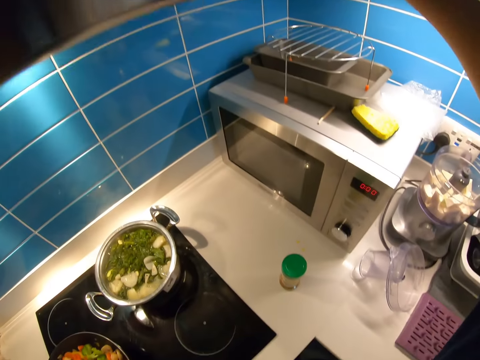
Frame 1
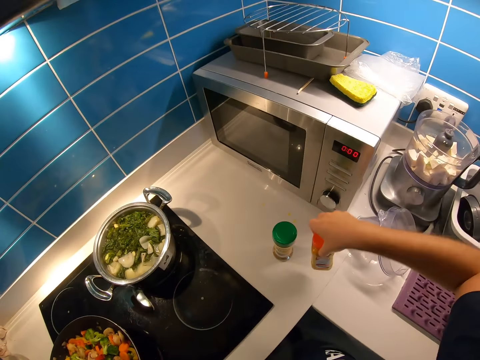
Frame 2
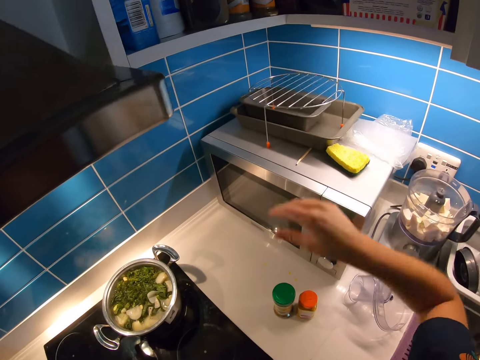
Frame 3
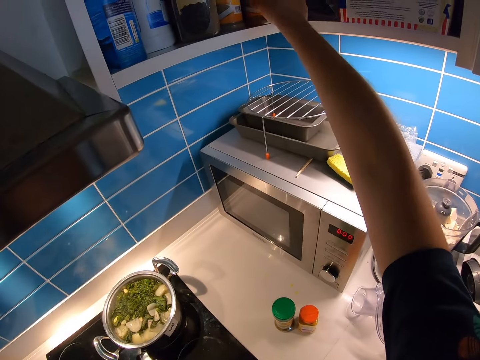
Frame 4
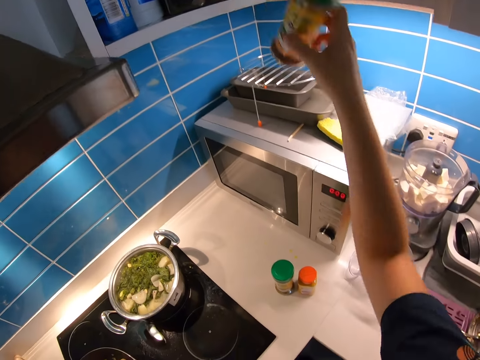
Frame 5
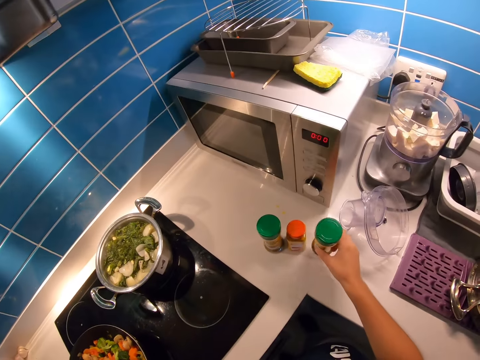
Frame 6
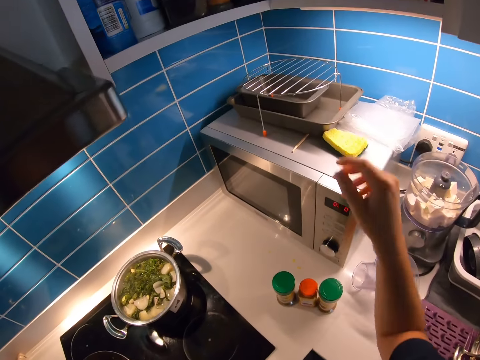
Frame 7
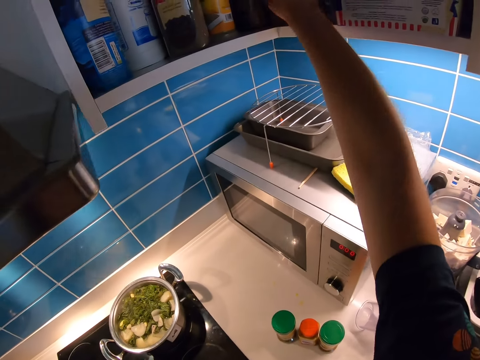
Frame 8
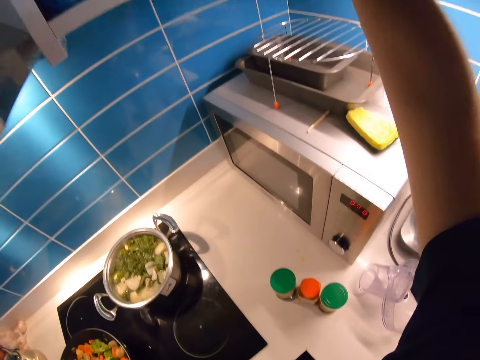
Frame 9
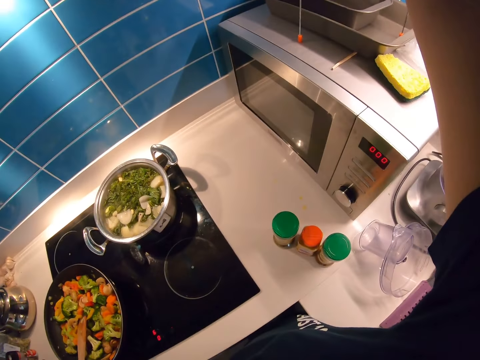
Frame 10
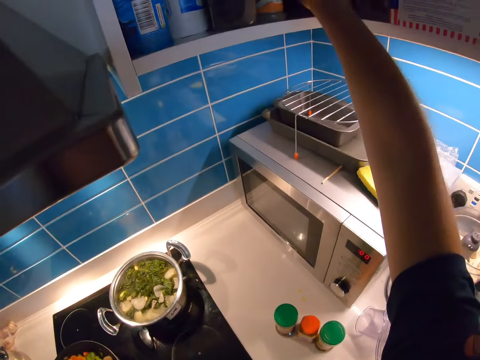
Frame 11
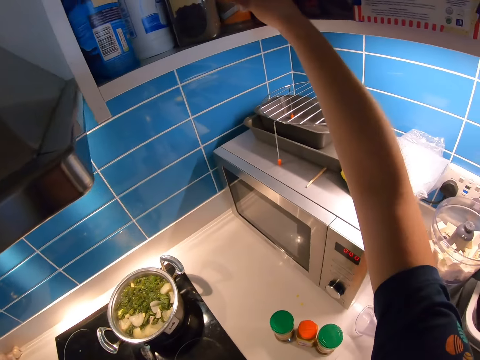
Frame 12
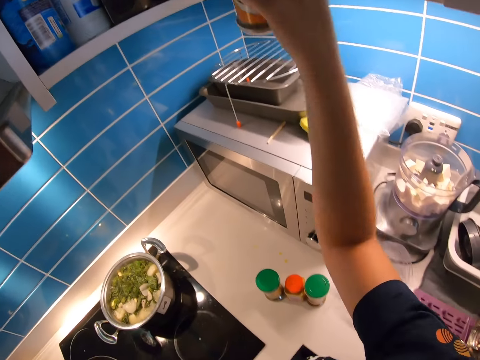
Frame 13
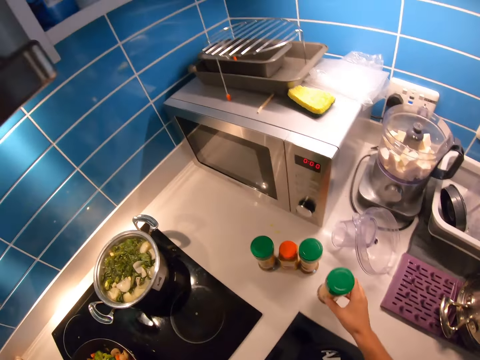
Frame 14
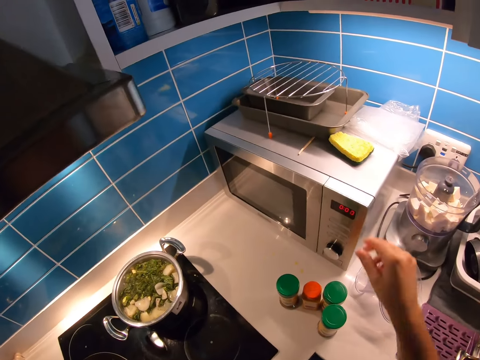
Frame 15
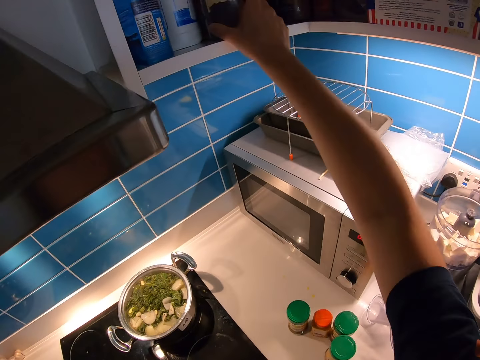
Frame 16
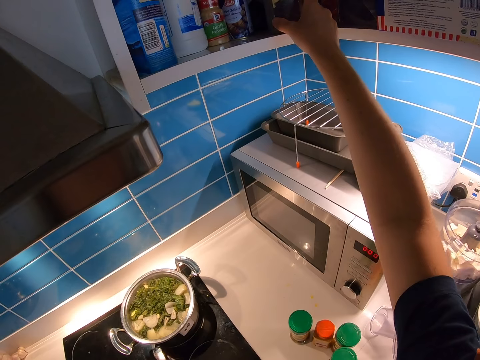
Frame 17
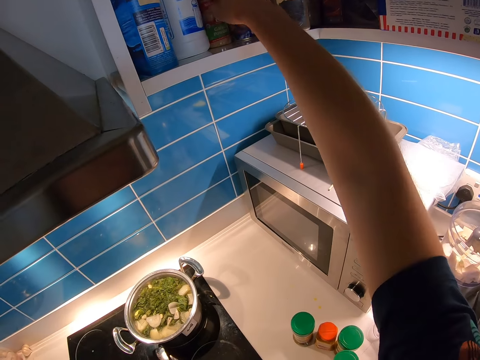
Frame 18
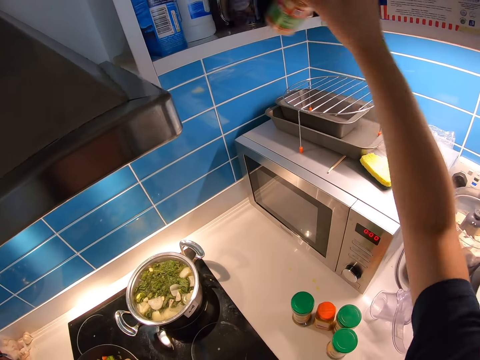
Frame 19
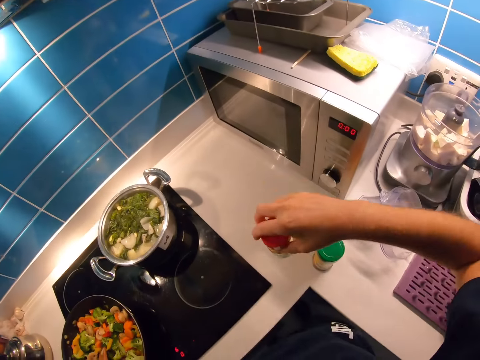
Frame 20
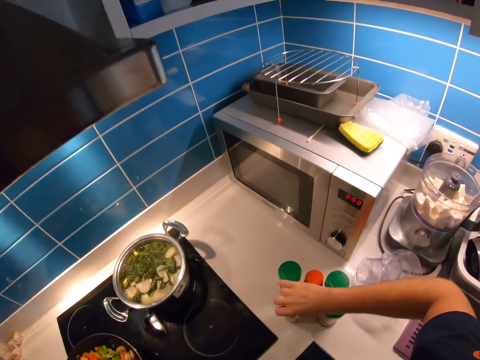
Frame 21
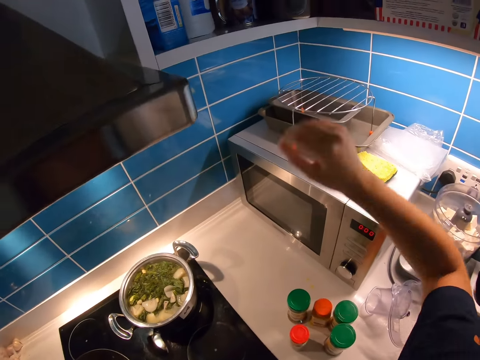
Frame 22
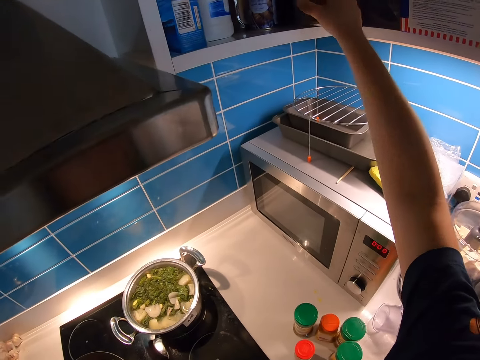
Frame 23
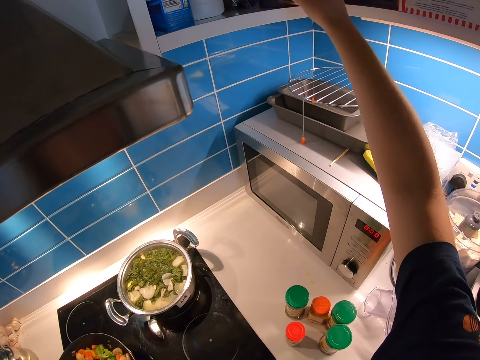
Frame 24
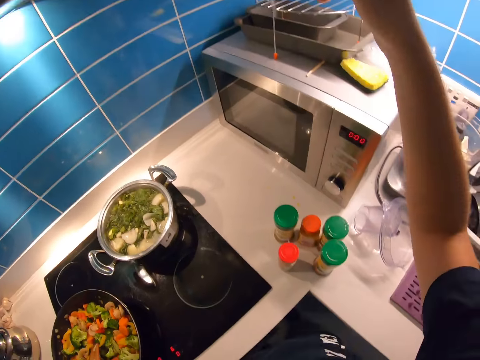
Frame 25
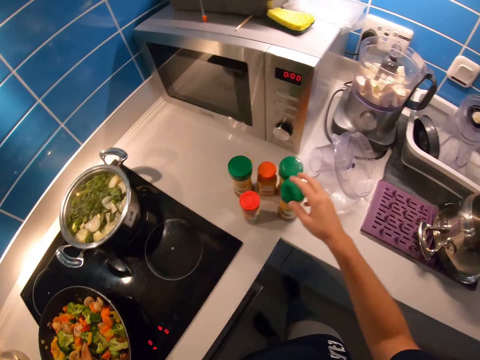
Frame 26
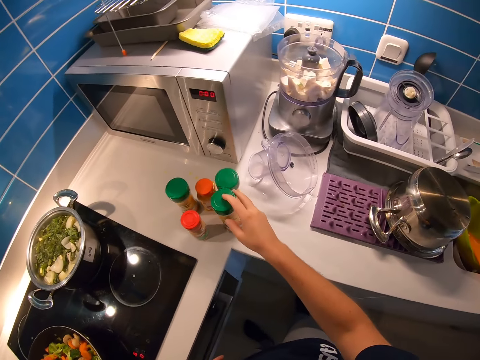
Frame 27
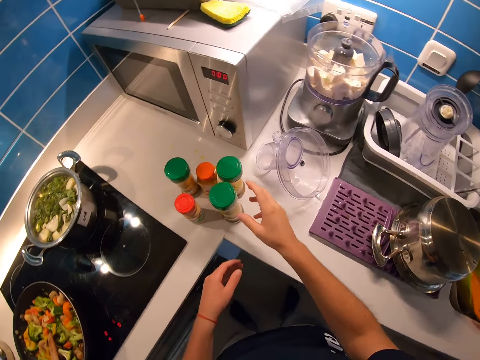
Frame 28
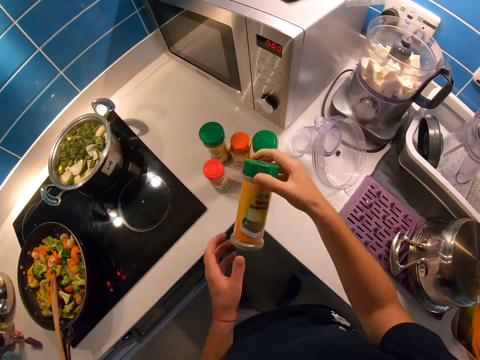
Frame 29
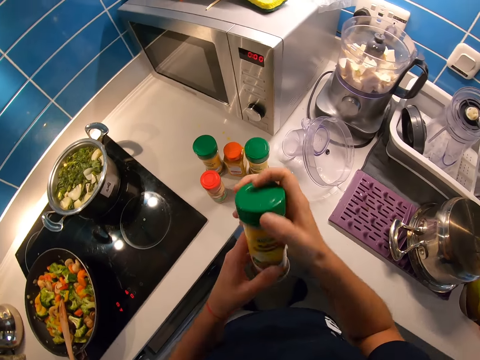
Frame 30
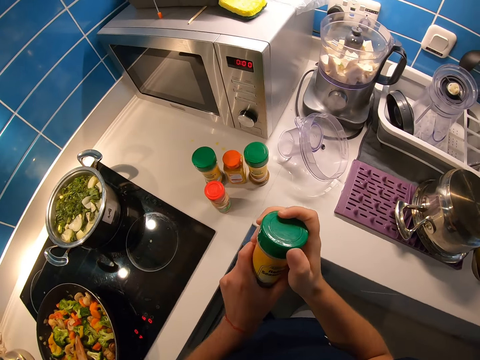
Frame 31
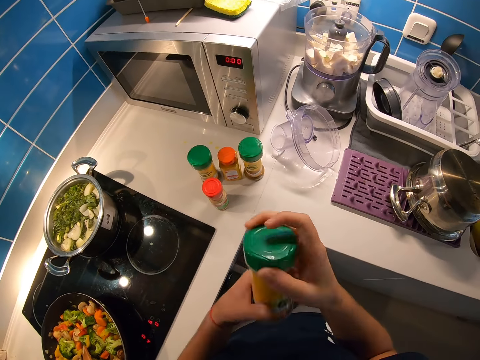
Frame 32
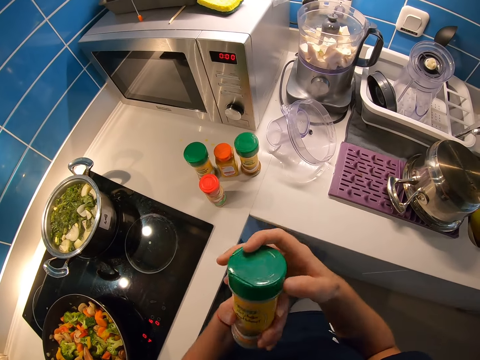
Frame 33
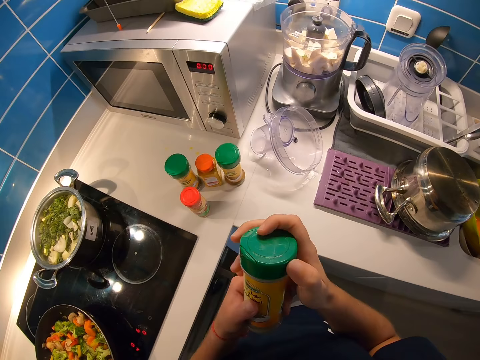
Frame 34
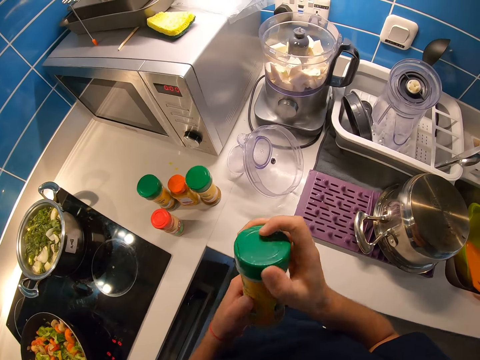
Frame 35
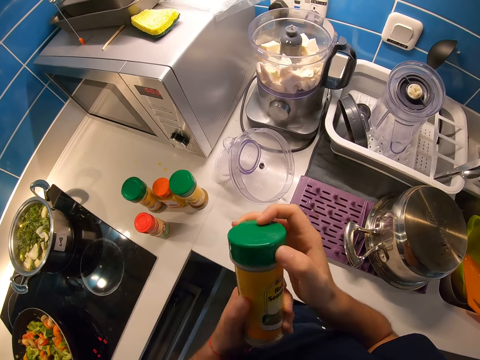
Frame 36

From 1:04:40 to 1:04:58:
The camera wearer places a container of ginger powder on a kitchen basement with her right hand. She picks a spice. She stretches her right hand towards a counter in the kitchen. She picks a spice. She places a container of dry garlic powder on the kitchen basement with her right hand. She stretches her right hand towards the counter in the kitchen. She picks a spice. She places a container of turmeric powder on the kitchen basement with her right hand. She stretches her right hand towards the counter in the kitchen. She shifts a container from the counter in the kitchen with her right hand. She places a container of pepper powder on the kitchen basement with her right hand. She picks a spice. She stretches her right hand towards the counter in the kitchen. She shifts a container from the counter in the kitchen with her right hand. She withdraws her right hand. She places her right hand on the container of turmeric powder. She withdraws her right hand. She grabs the container of turmeric powder with her right hand. She checks the spice. She opens the container of turmeric powder with both hands.

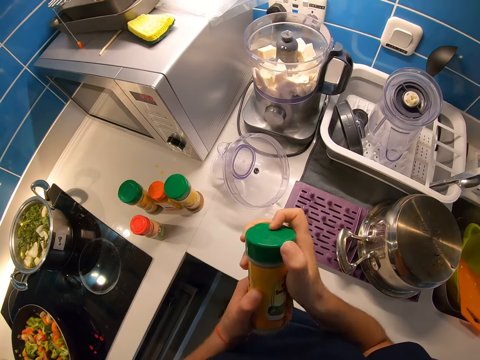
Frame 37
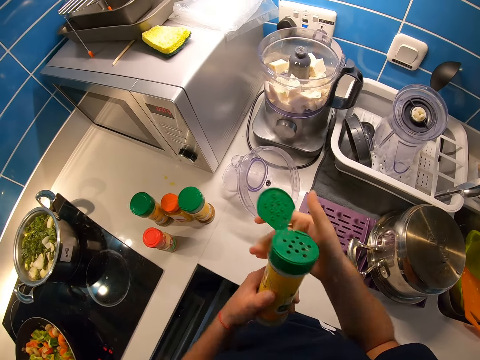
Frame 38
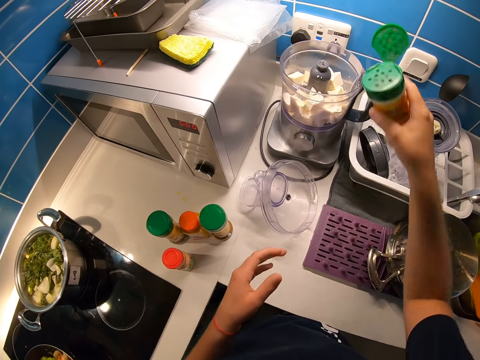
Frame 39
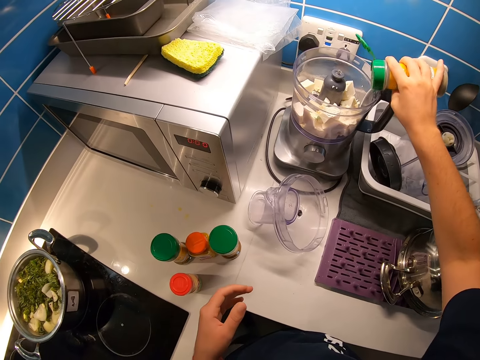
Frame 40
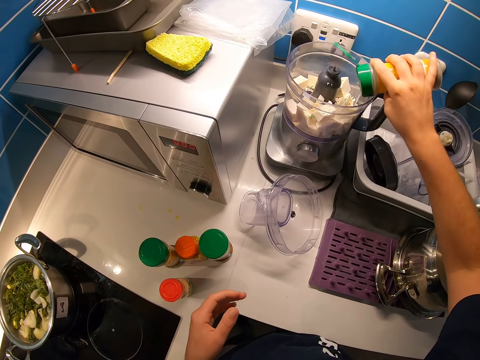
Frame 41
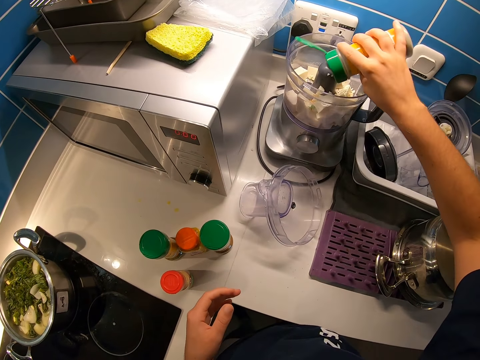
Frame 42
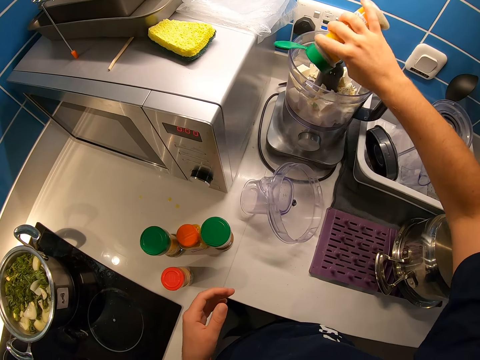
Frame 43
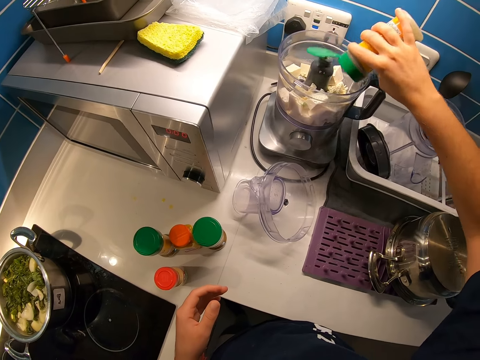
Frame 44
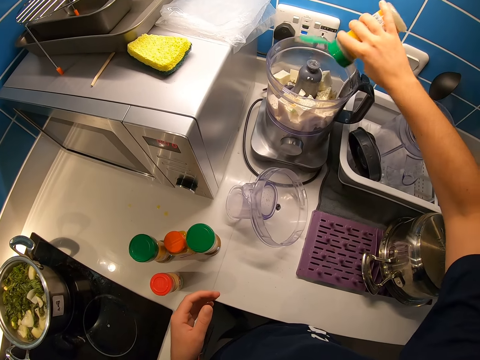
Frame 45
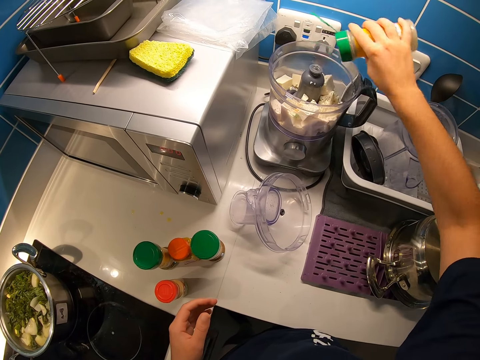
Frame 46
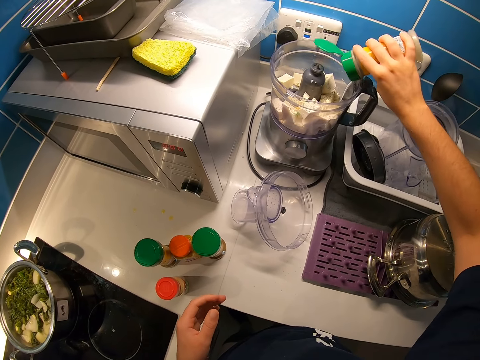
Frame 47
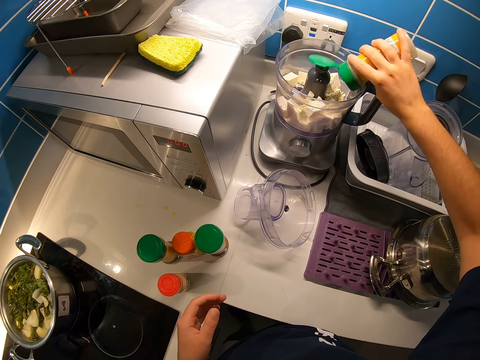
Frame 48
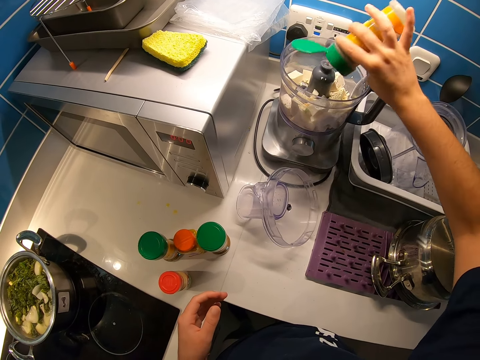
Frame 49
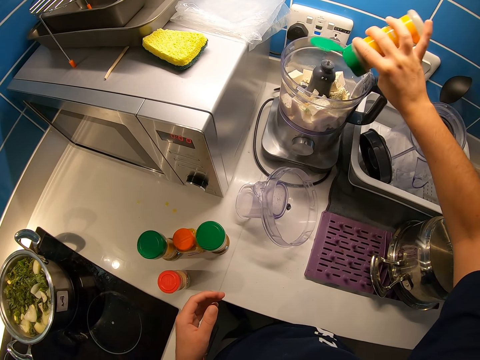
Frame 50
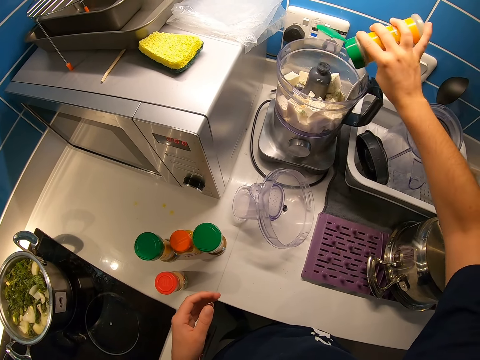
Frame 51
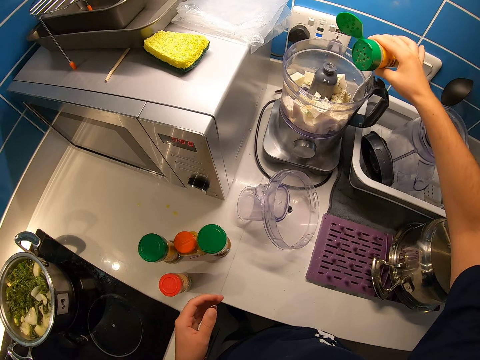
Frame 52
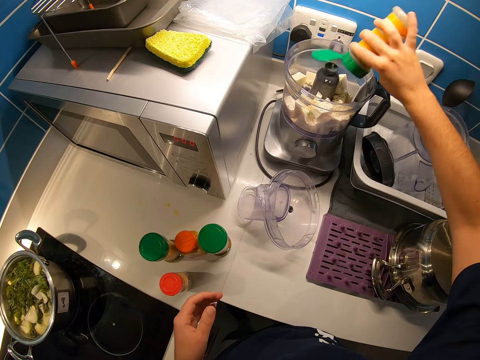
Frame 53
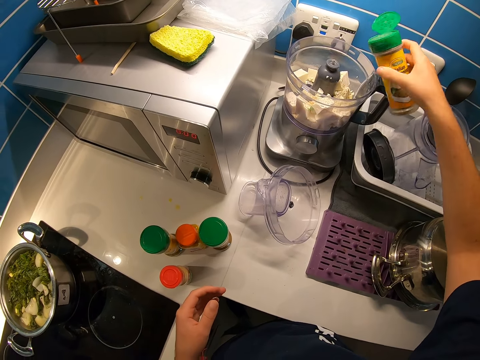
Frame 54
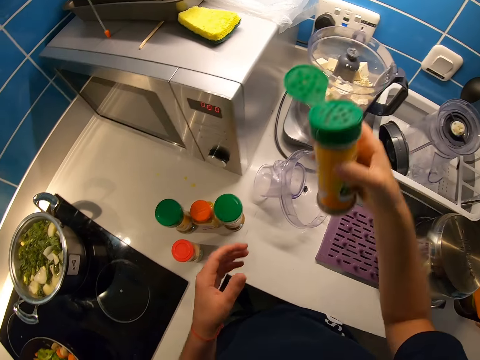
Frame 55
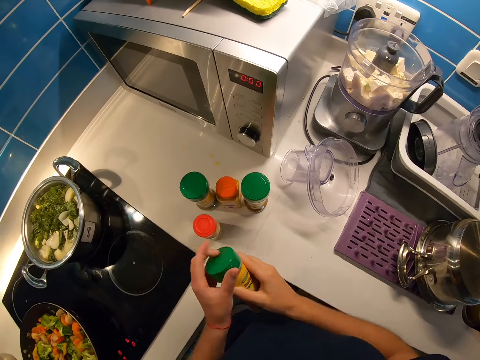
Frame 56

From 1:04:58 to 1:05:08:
The camera wearer sprinkles the turmeric powder on a tofu in the blender with her right hand. She closes the container of turmeric powder with her left hand.
